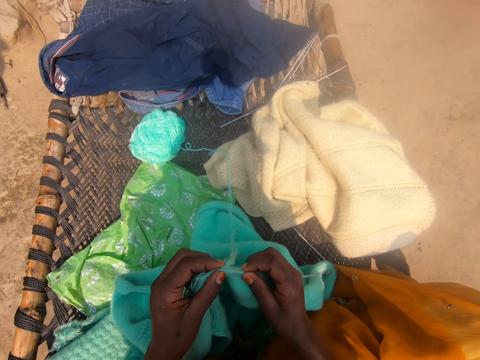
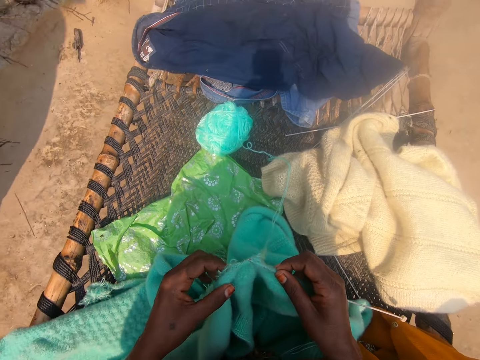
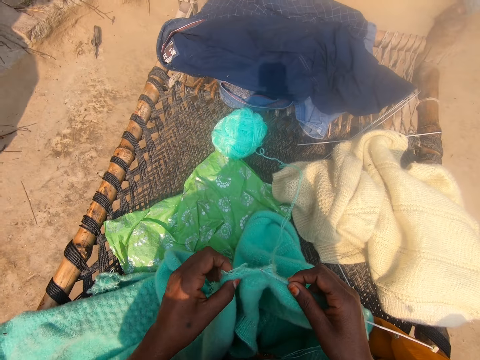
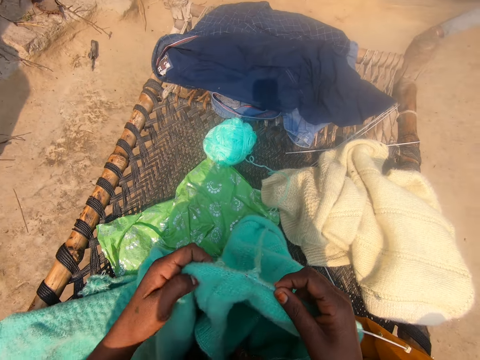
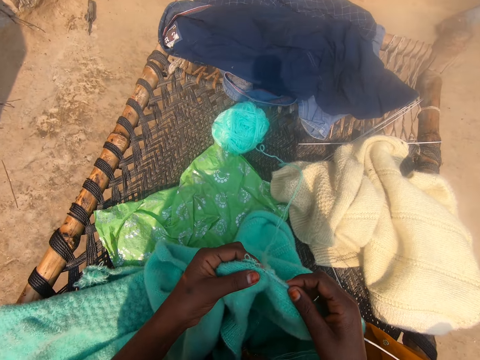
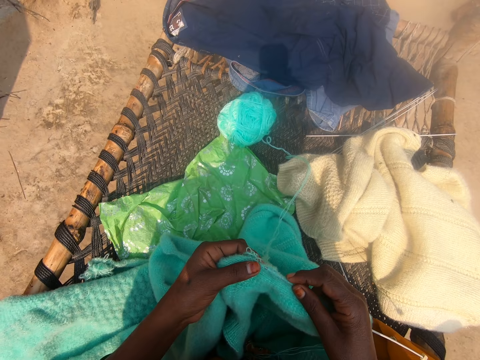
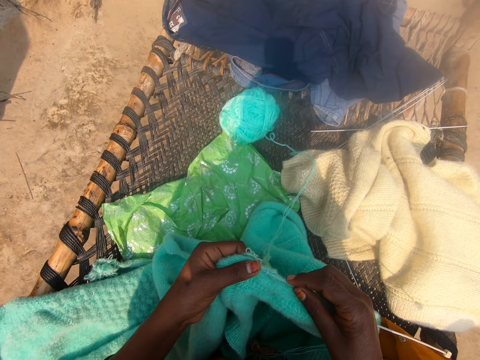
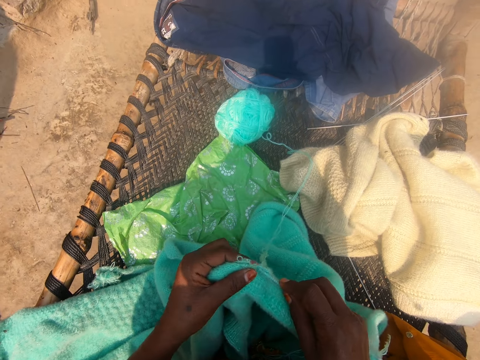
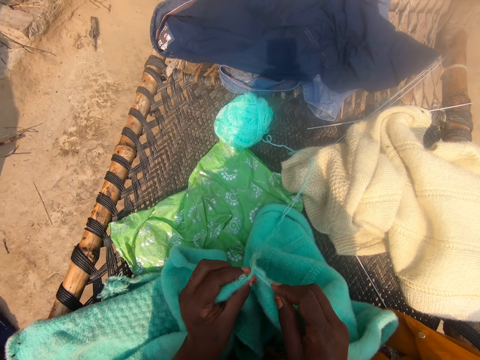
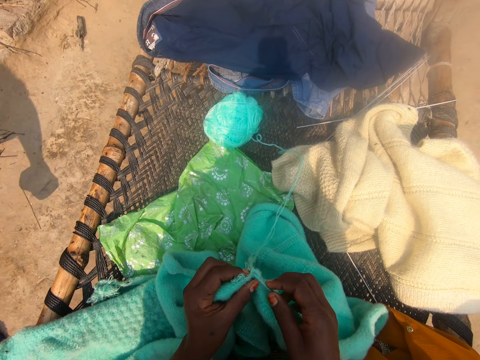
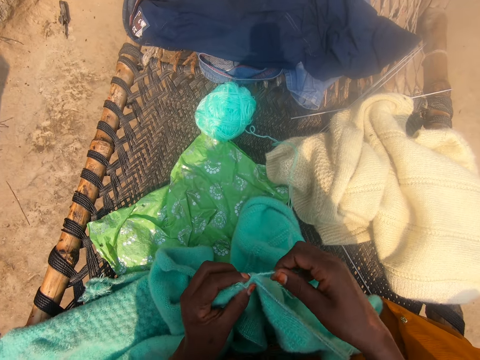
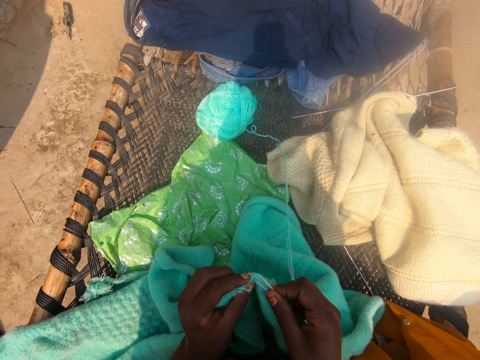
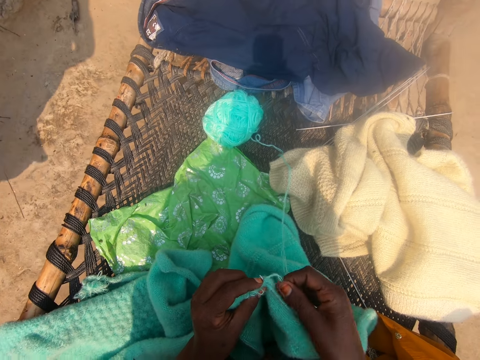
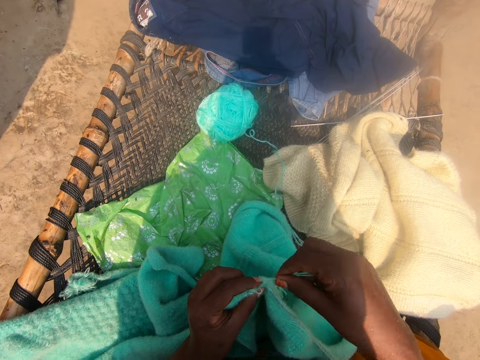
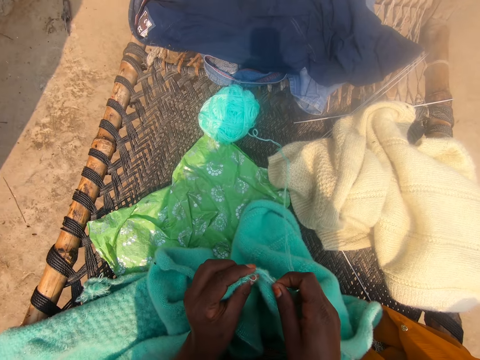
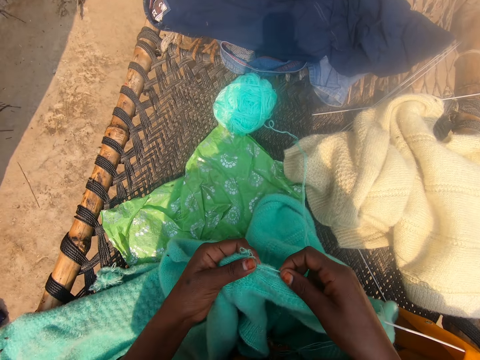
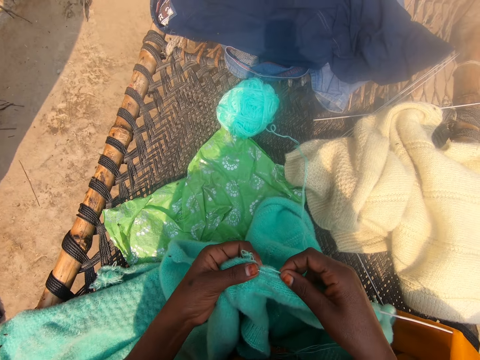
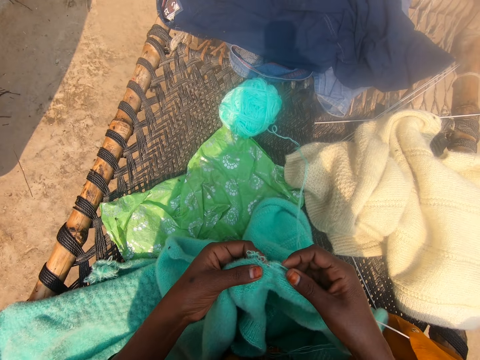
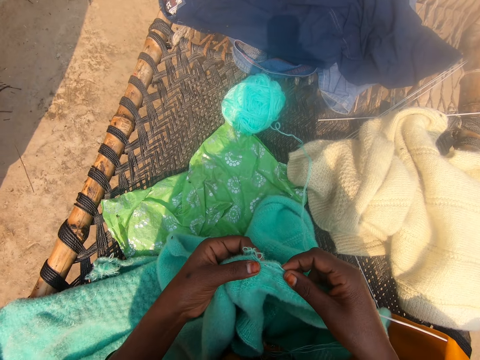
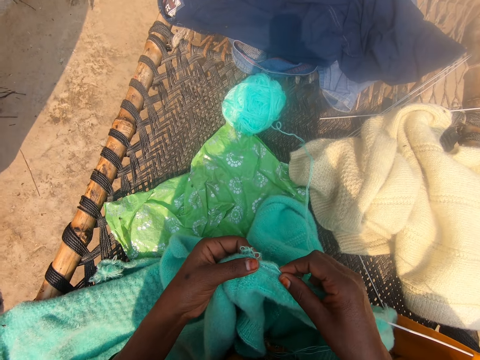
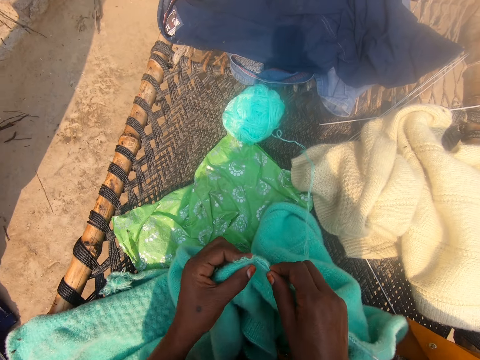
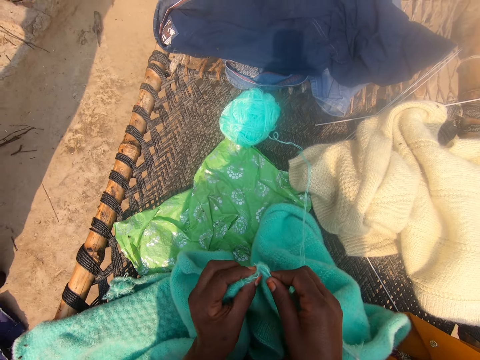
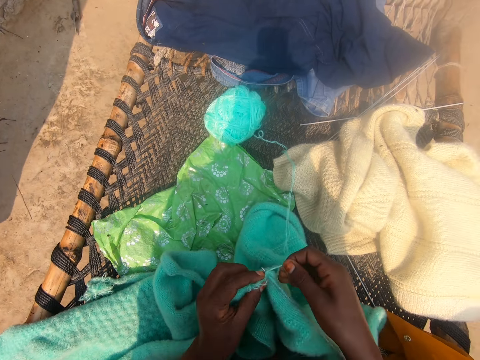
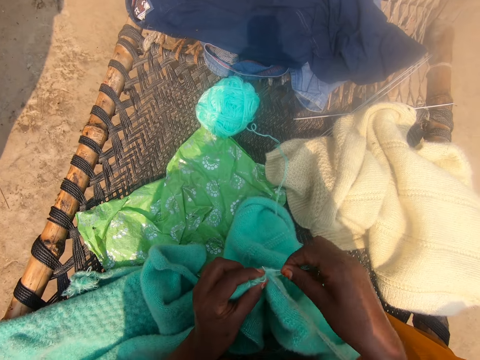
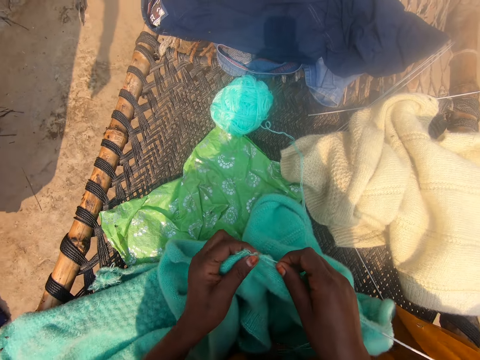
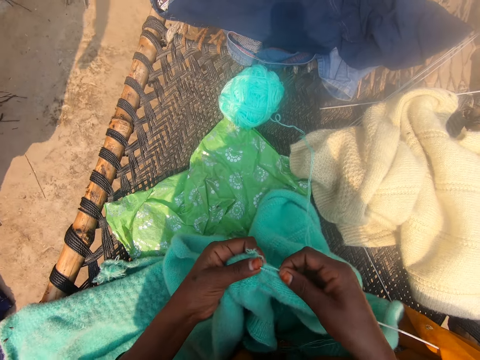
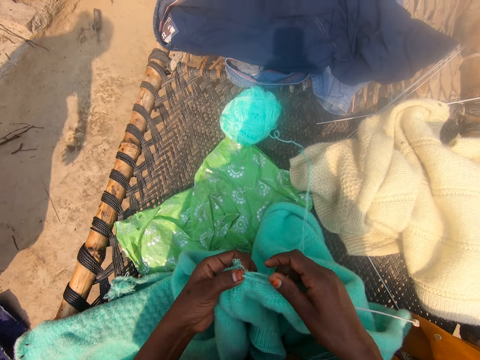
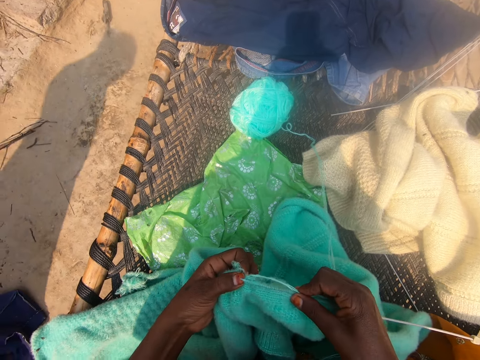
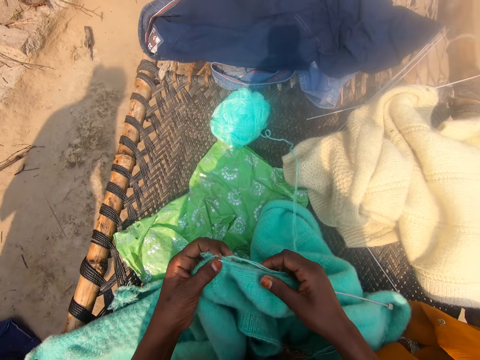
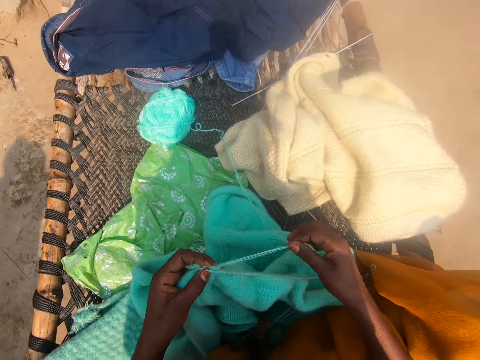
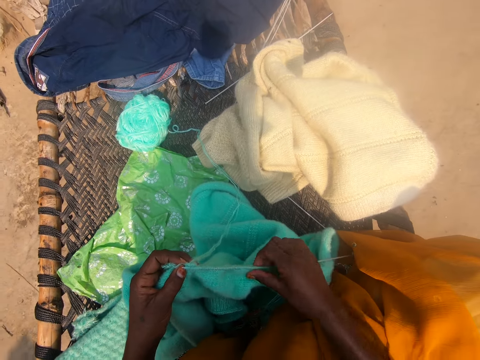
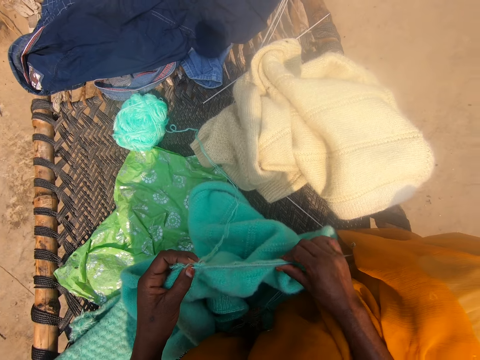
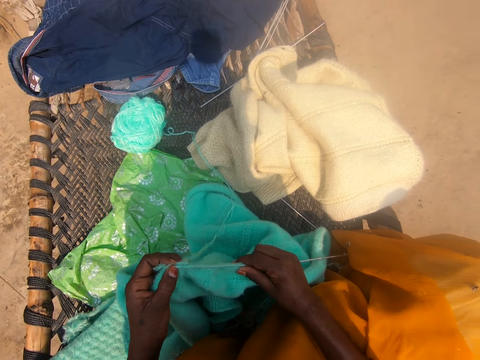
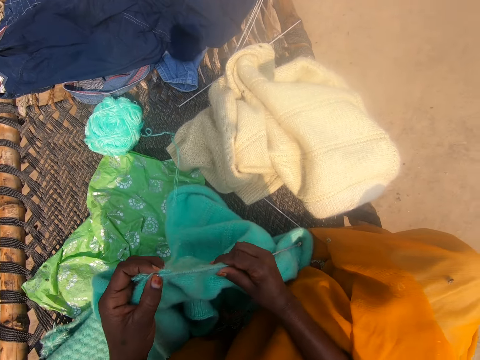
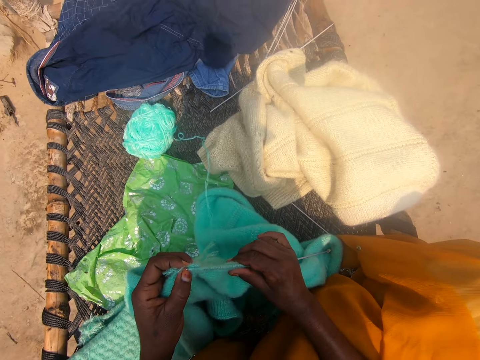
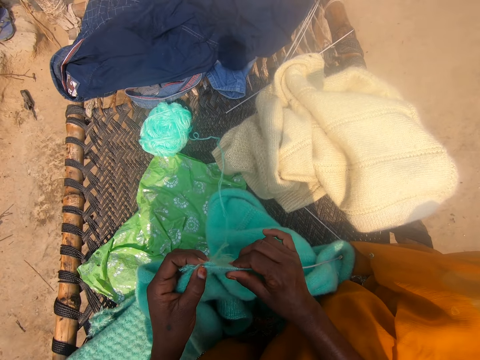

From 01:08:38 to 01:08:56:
The camera wearer adjusts the fabric with her left hand. She knits the cloth with her hands. She drops the wool and rounds the wool on the crochet. She knits the fabric. She rounds the wool on the crochet. She adjusts the fabric on the crochet. She drops the wool and adjusts the fabric on the crochet.

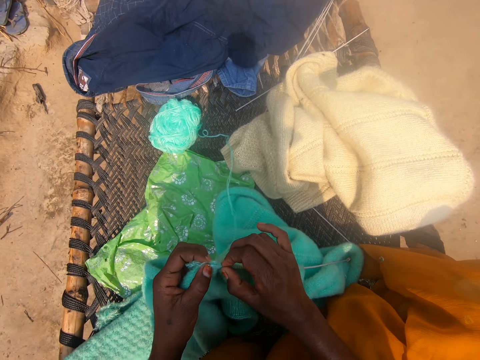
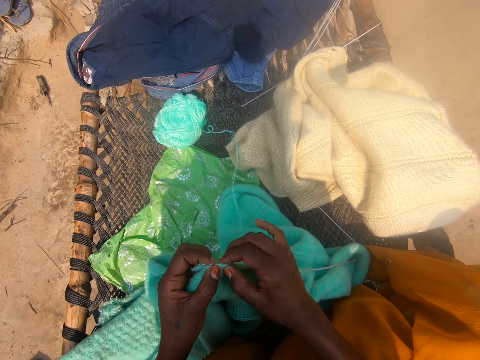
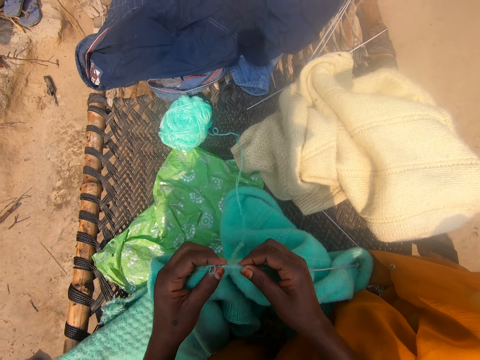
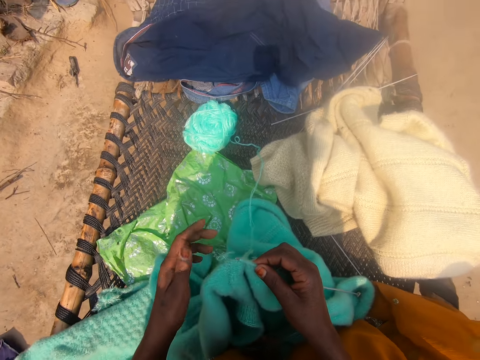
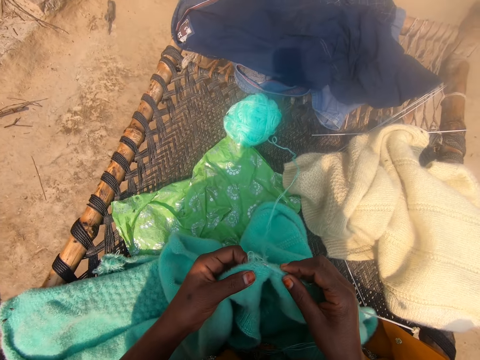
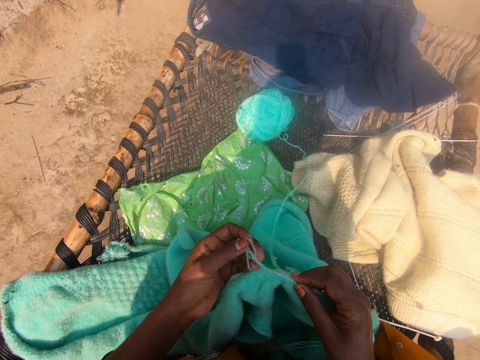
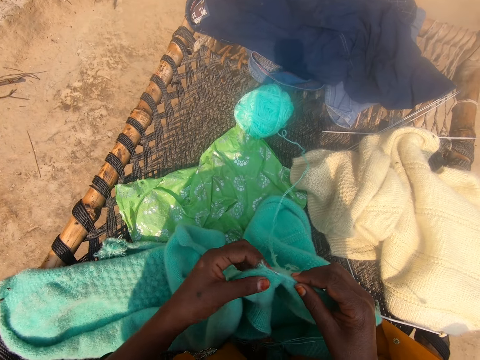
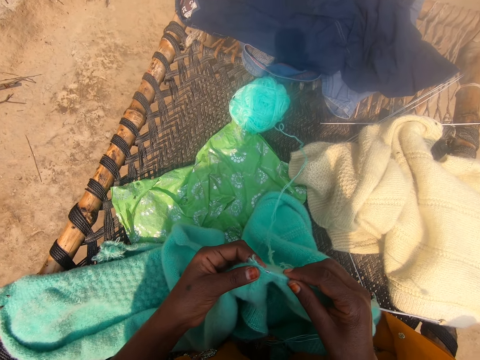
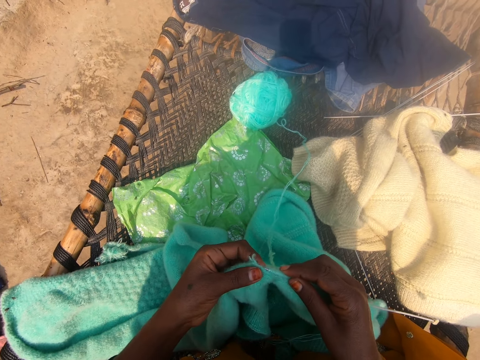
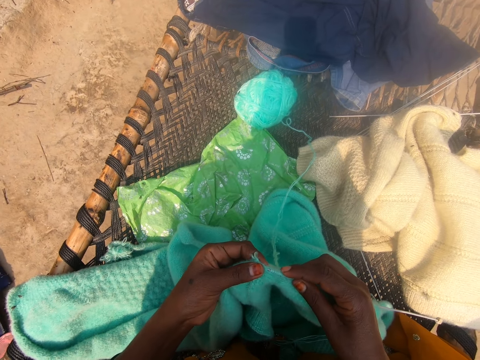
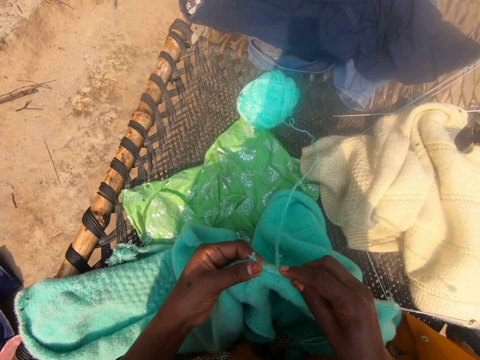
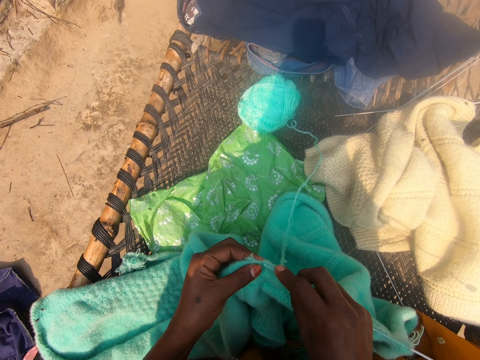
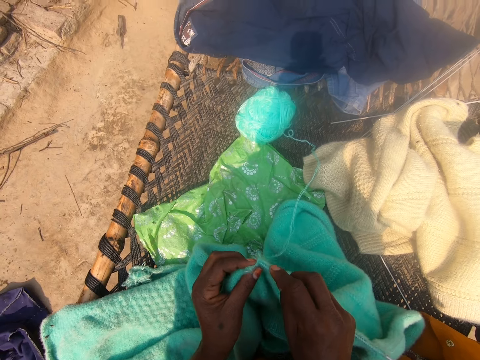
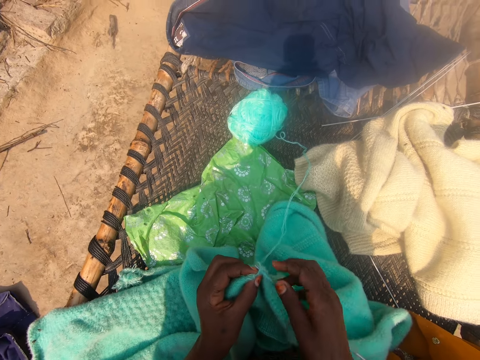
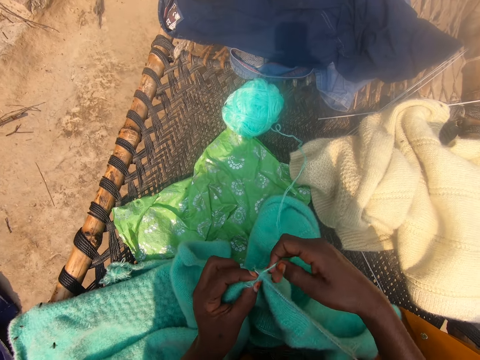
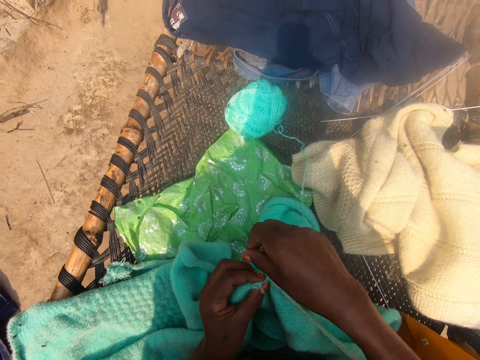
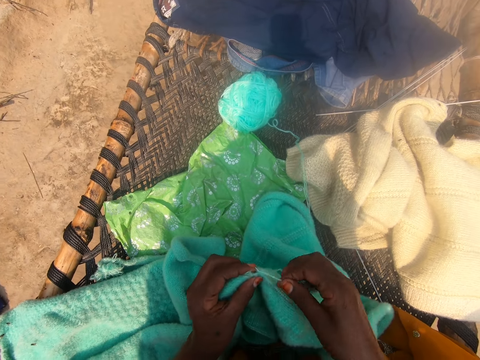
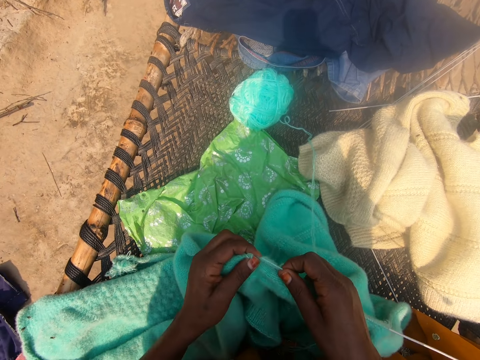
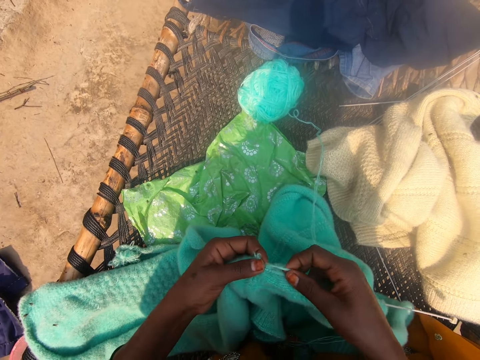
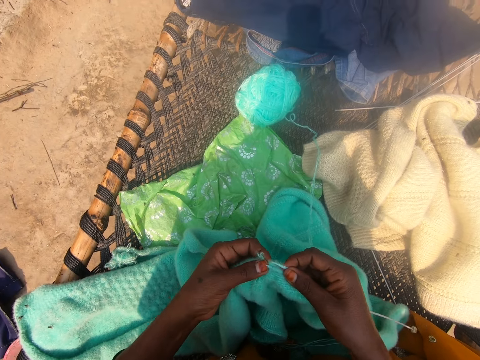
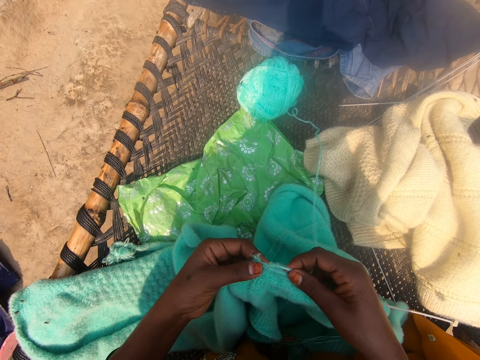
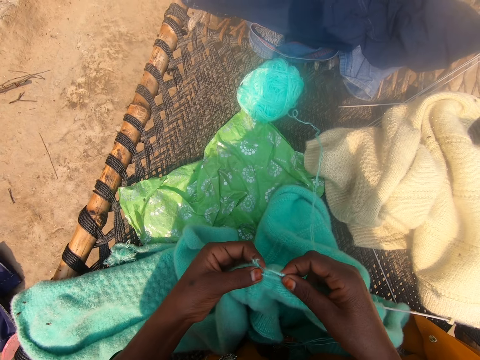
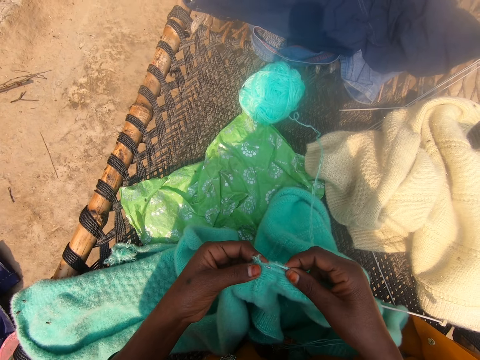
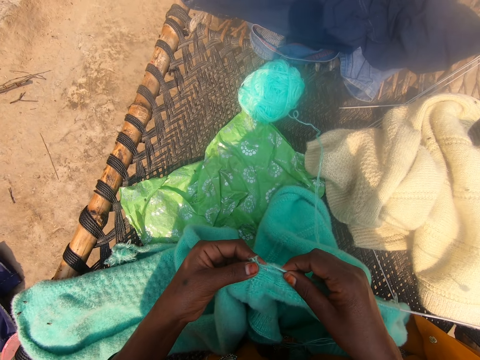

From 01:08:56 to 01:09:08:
The camera wearer adjusts the fabric on the crochet with the left hand. They pull the wool and drop the wool. They knit the fabric. They round the wool on the crochet. They knit the fabric.
